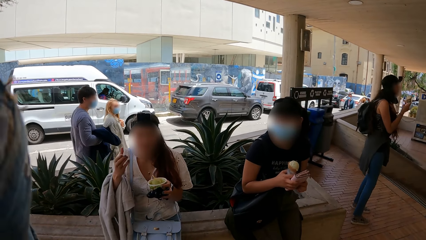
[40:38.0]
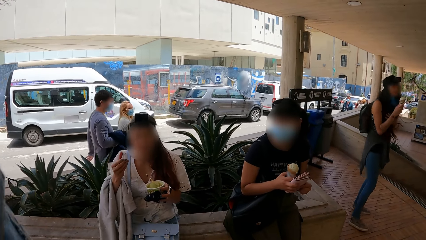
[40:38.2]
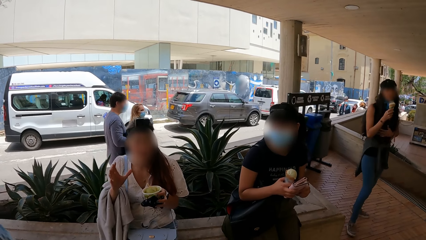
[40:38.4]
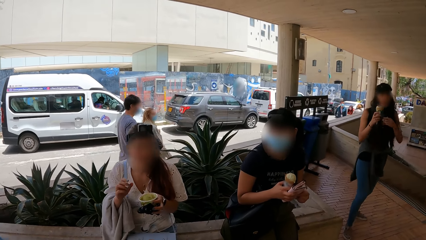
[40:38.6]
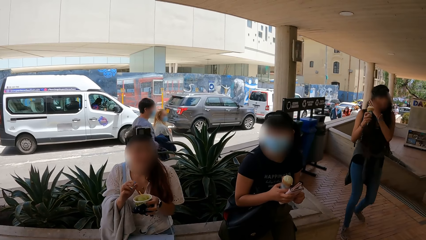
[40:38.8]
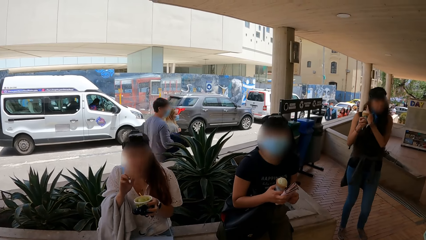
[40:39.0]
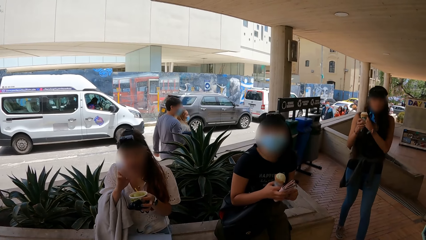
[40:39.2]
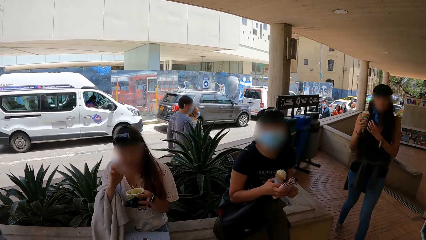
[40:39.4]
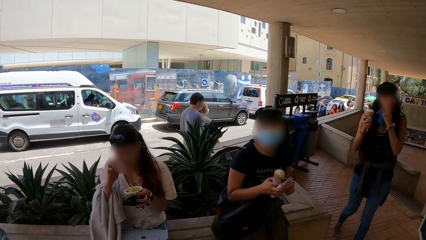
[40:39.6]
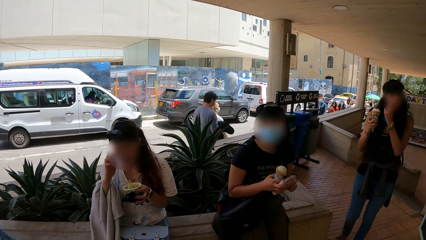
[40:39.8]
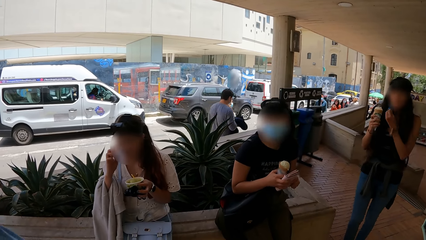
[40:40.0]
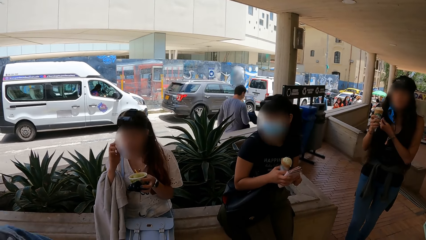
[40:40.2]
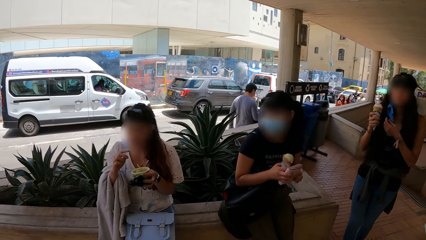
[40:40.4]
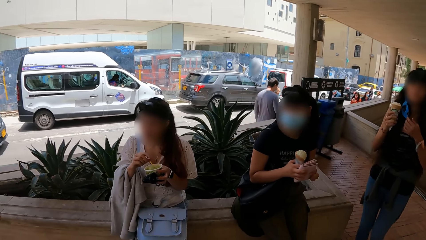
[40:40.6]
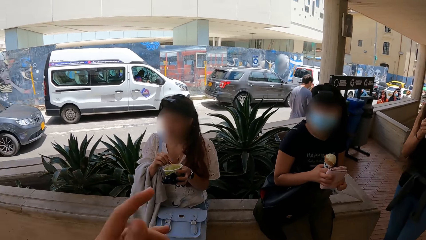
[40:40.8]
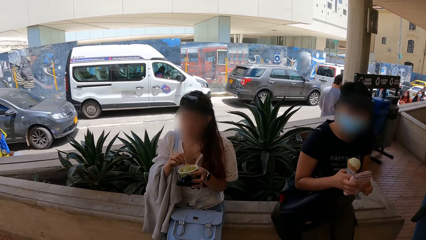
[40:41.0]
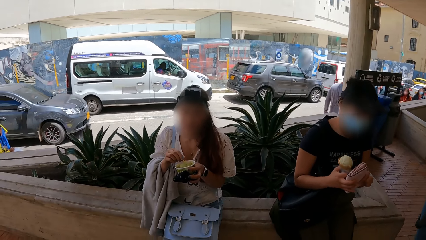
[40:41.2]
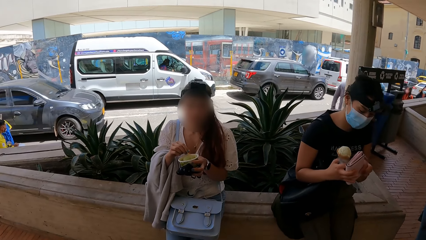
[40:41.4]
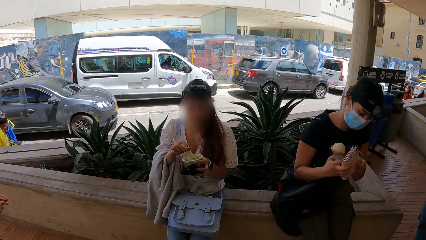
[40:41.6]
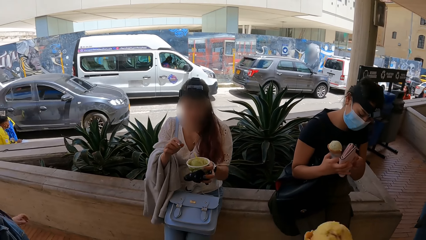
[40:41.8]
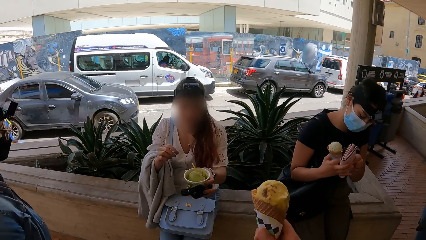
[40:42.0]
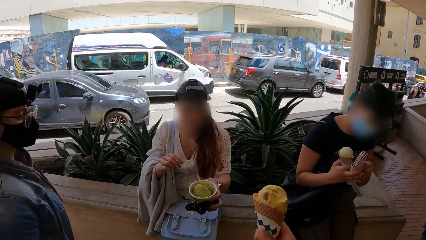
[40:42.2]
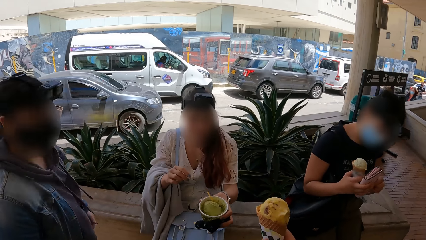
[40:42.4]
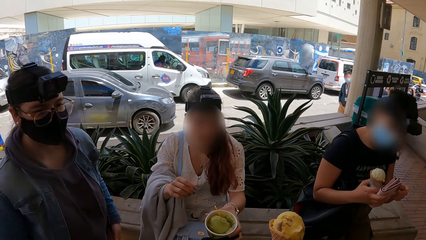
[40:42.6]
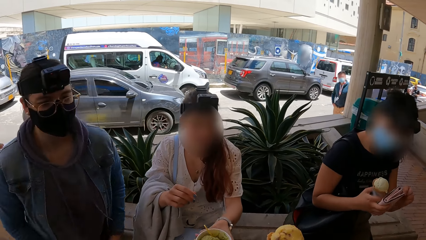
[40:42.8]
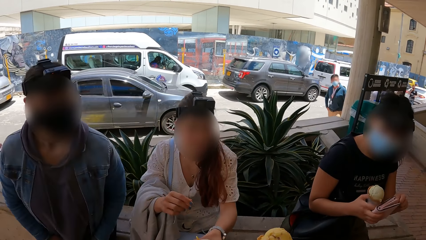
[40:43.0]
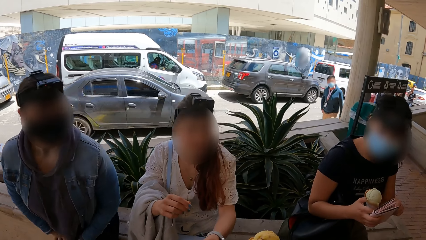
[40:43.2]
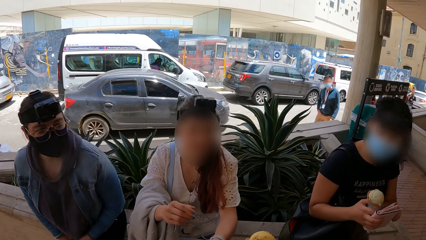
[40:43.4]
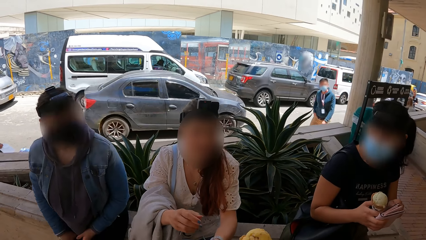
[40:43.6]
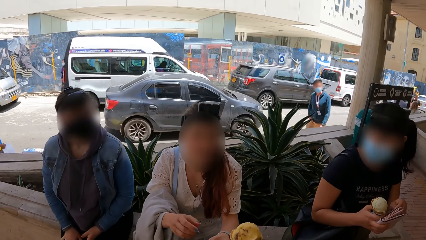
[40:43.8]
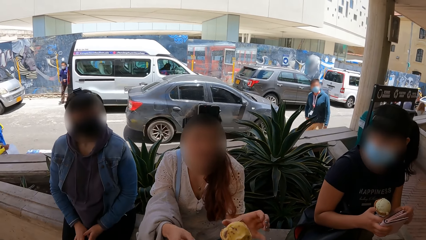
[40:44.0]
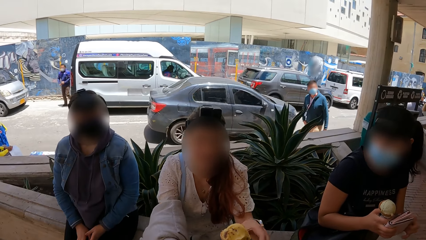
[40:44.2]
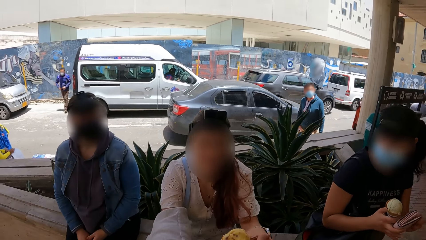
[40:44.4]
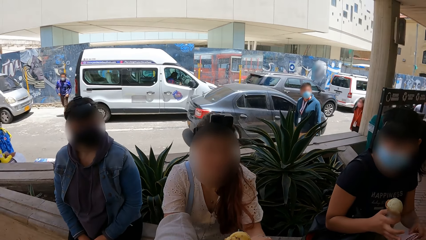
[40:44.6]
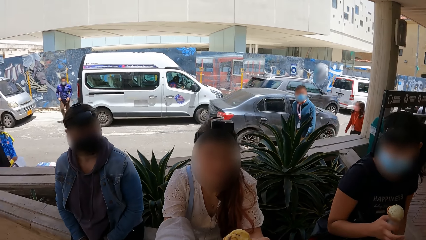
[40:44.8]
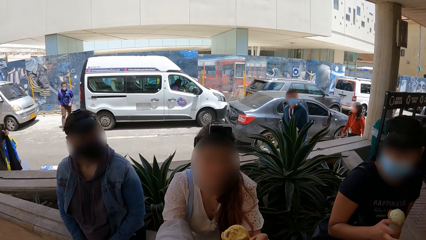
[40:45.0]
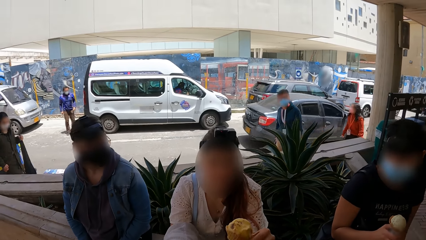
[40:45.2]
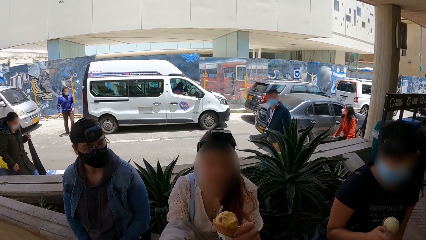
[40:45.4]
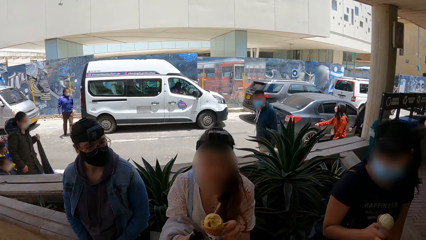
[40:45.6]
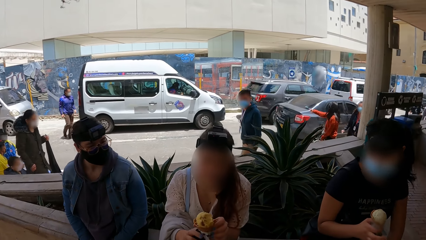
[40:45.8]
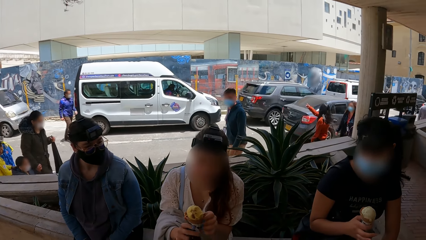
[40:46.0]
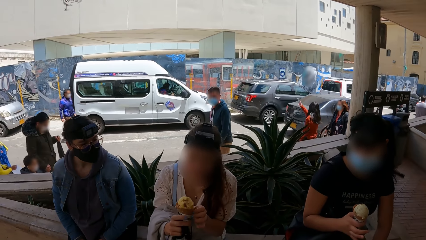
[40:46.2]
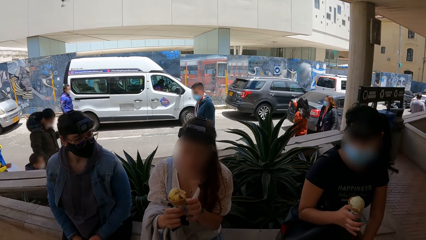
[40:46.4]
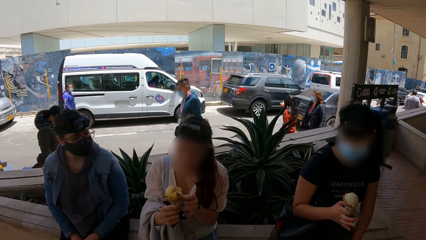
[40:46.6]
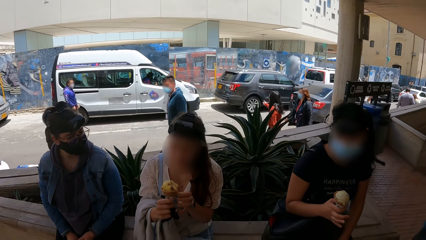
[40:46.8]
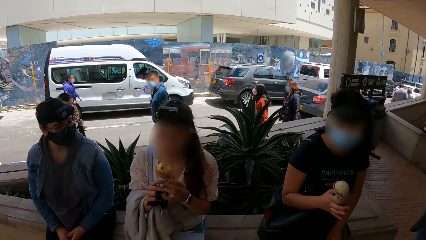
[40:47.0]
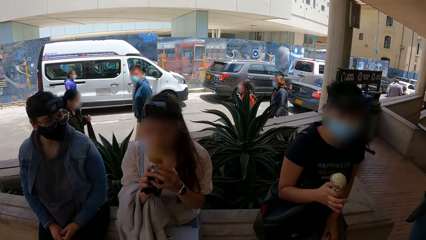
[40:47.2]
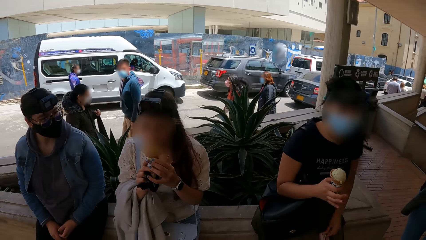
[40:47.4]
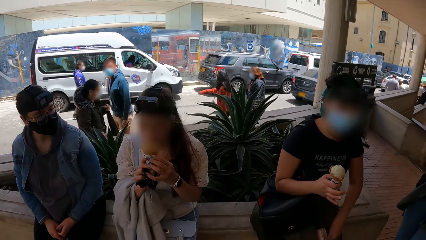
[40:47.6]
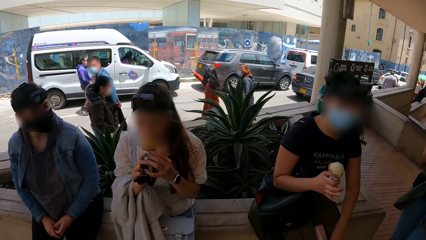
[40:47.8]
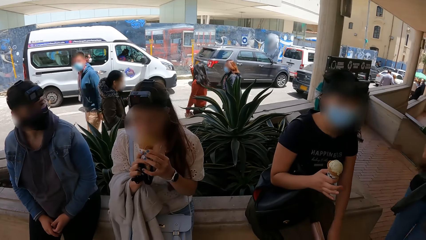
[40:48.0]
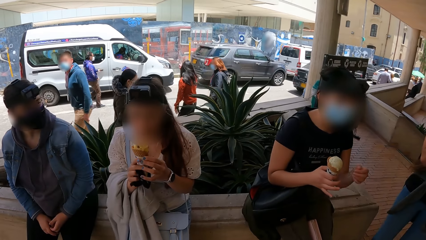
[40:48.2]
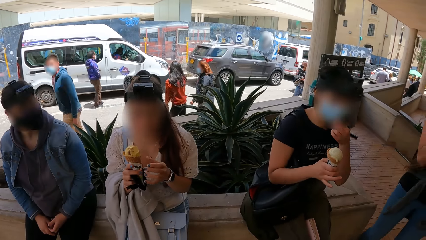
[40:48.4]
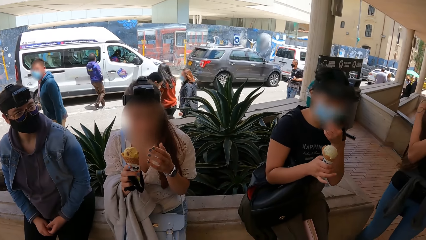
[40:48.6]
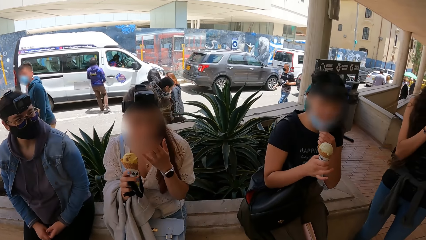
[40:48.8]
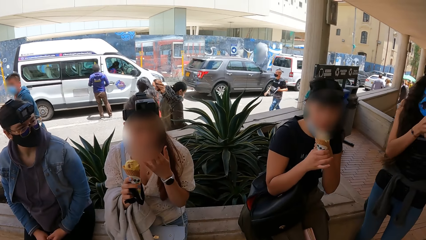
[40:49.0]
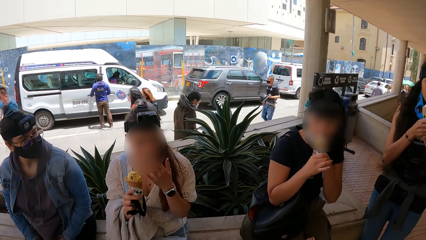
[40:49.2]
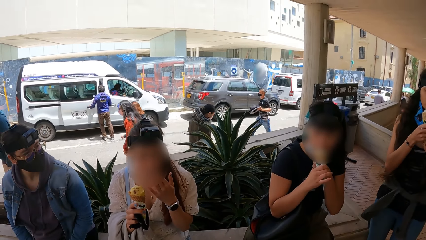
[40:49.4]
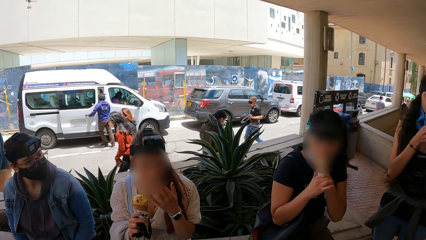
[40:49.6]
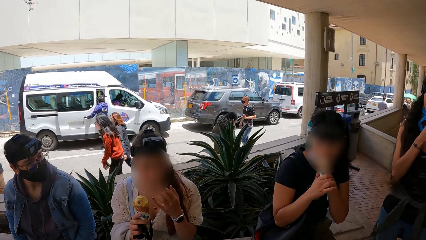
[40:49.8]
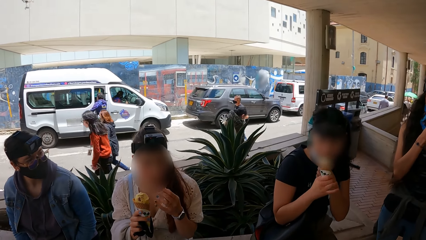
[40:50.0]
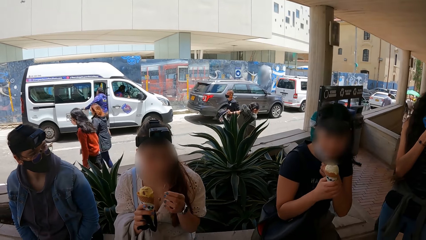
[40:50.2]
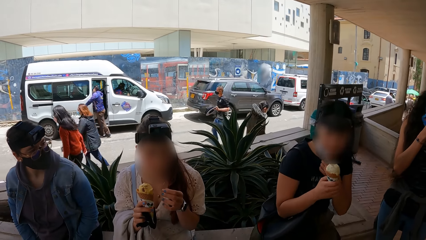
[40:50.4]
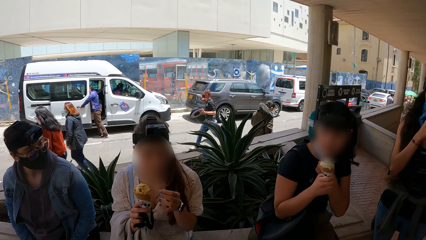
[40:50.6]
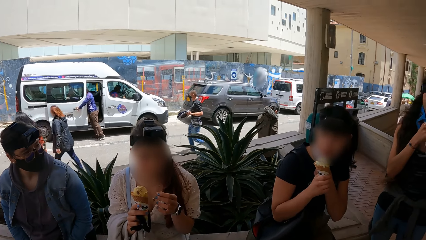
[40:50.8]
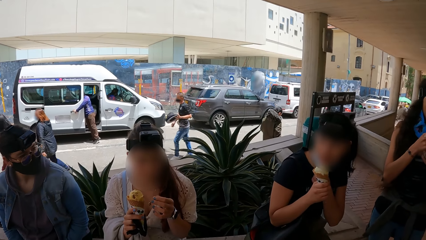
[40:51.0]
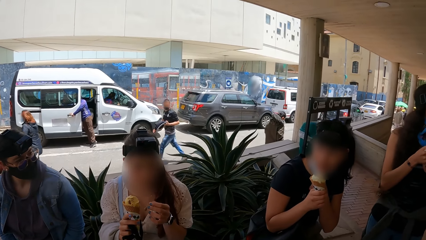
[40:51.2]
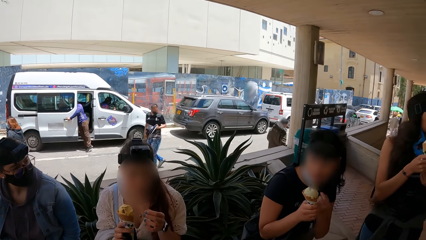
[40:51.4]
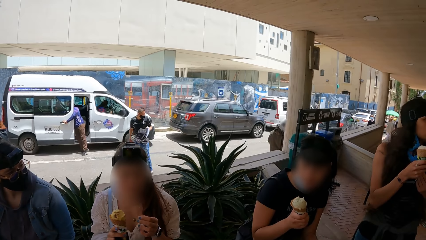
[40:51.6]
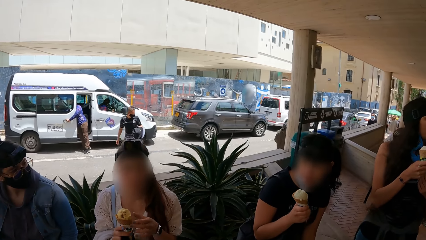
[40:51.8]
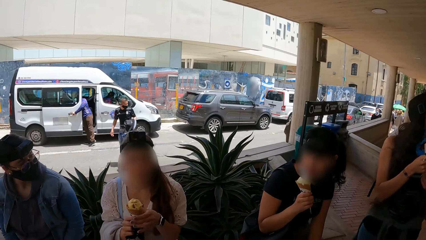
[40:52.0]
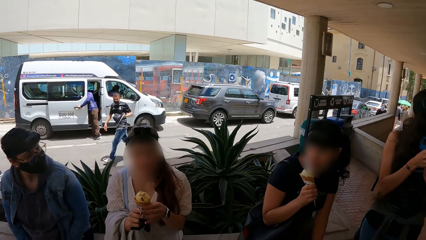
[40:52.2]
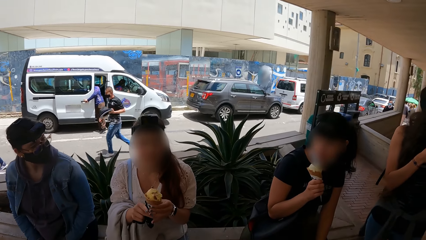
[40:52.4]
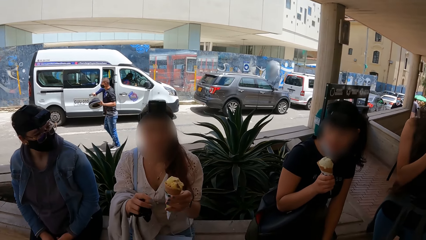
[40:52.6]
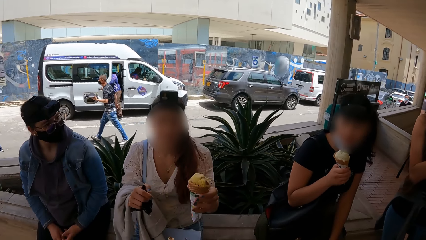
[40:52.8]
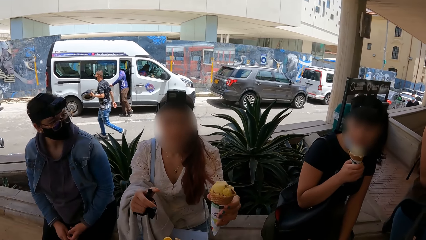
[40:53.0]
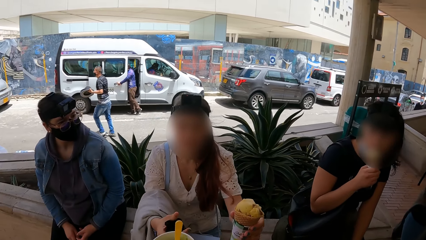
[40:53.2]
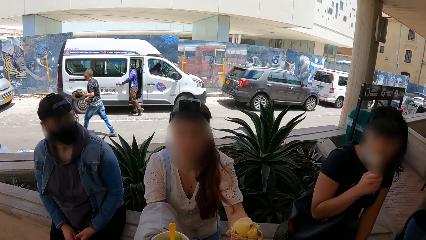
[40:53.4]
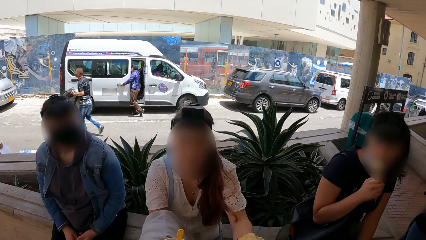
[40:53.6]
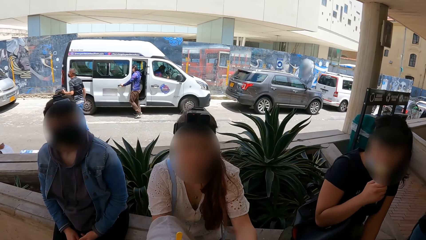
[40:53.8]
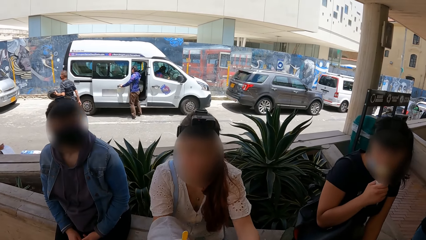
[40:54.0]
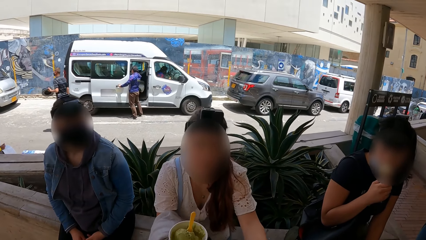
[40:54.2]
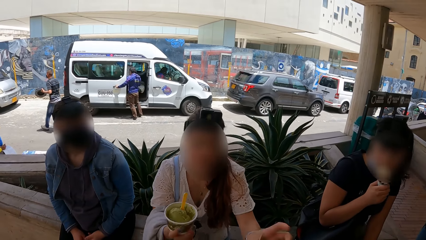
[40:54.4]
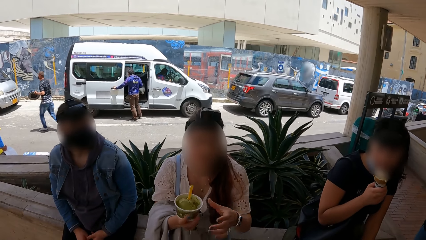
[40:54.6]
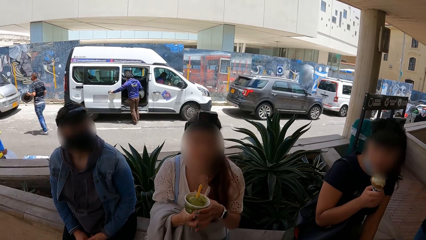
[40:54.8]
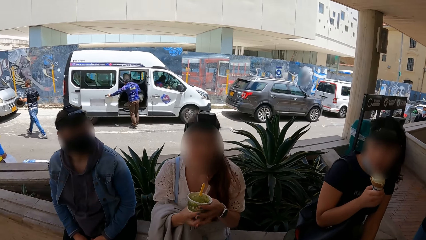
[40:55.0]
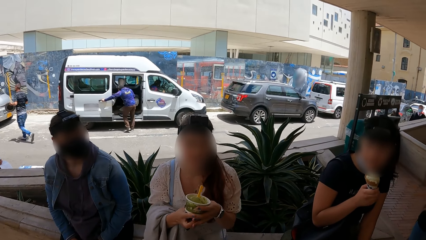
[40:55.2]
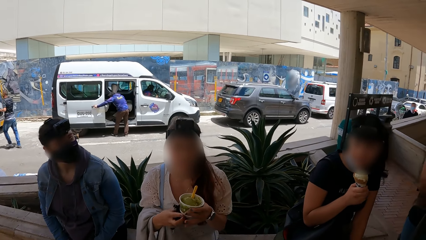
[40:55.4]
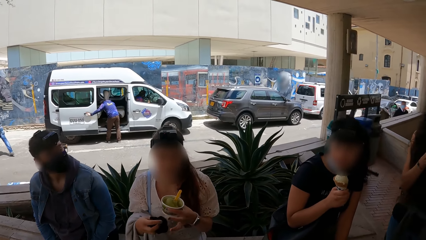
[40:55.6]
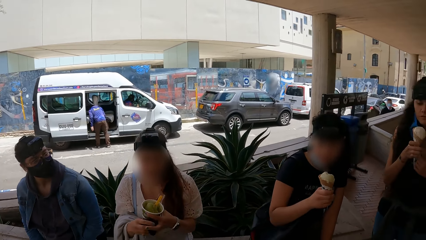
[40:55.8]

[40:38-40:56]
A woman gesticulates with her right hand. The camera wearer converses with a person. The first woman touches her face with her right hand. Another woman scratches her face with her left hand. The camera wearer shakes the left hand. The first woman touches the spoon in her ice cream cup with her right hand. A third woman unzips the purse with her left hand. The camera wearer collects an ice cream cup from the first woman with his left hand. He exchanges ice cream with the first woman. A fourth woman sits on the pavement. The first woman collects an ice cream cone from the camera wearer with her left hand. The fourth woman holds the cone of ice cream in her hands. She licks the cone of ice cream in her hands. She eats ice cream. She licks her left-hand fingers. A fifth woman licks the cone of ice cream in her right hand. A sixth woman licks the cone of ice cream in her right hand. The fourth woman passes the cone of ice cream in her right hand to her left hand. The fourth woman collects the cup of ice cream from the camera wearer with her right hand. The camera wearer exchanges ice cream with the fourth woman. The fourth woman speaks with gestures to the camera wearer. She holds the cup of ice cream with her hands.
